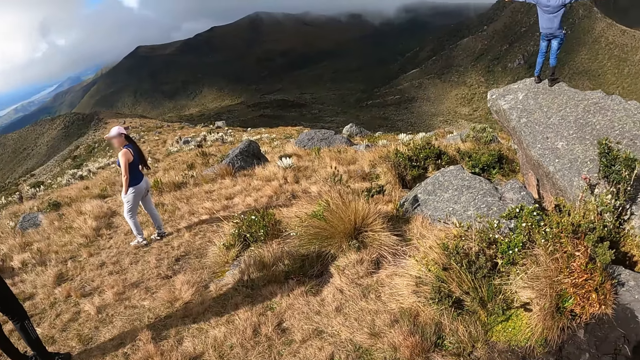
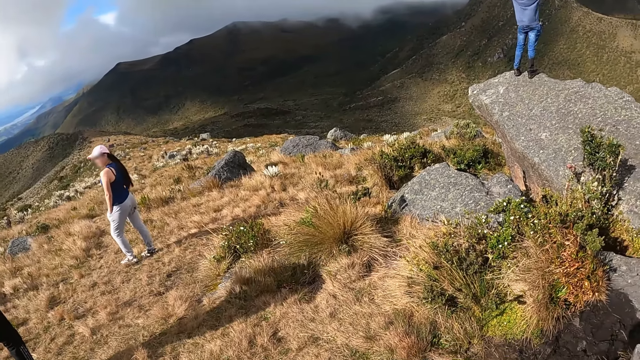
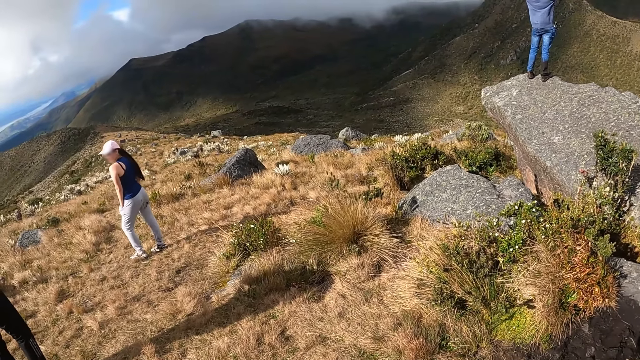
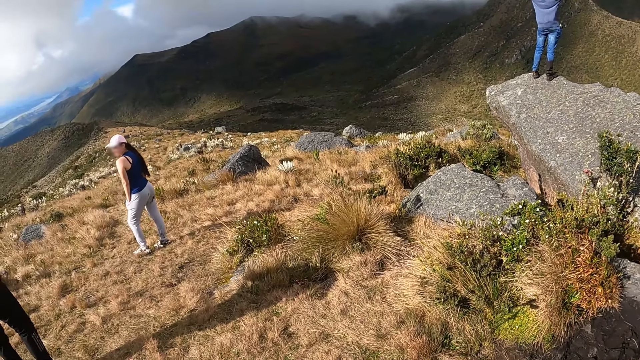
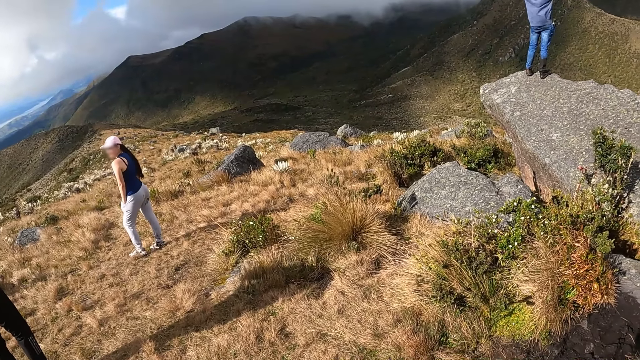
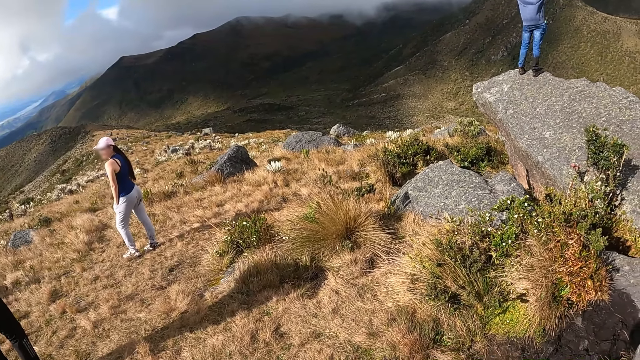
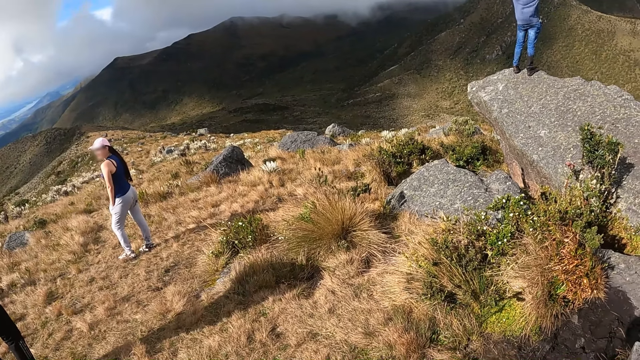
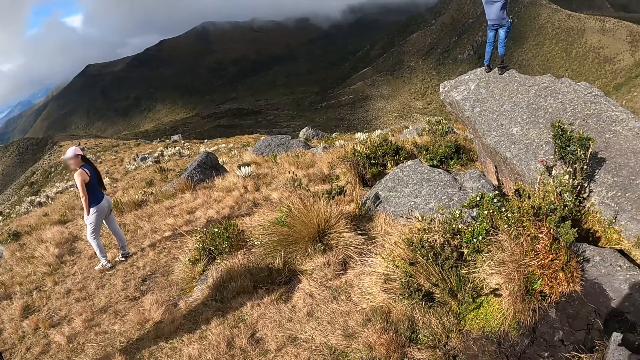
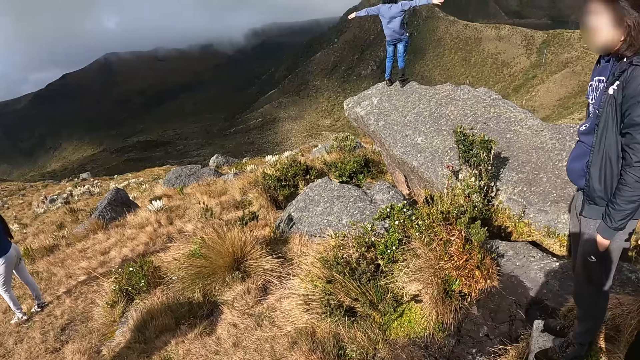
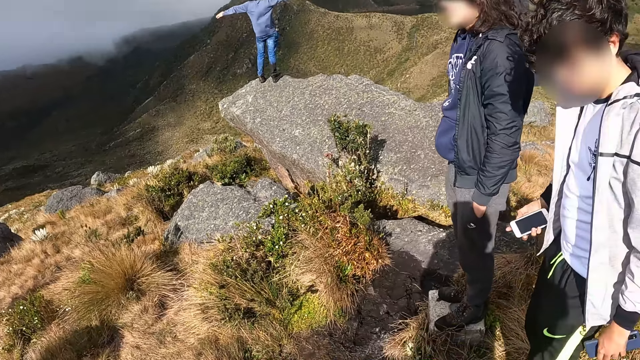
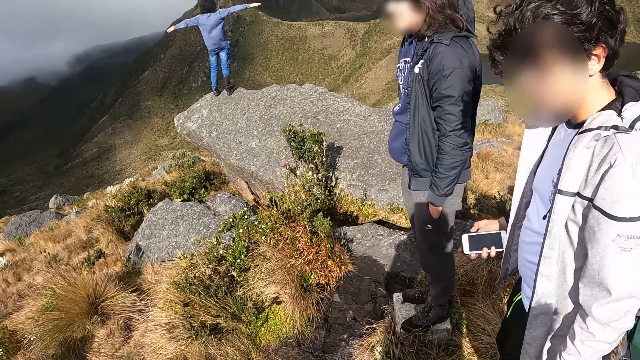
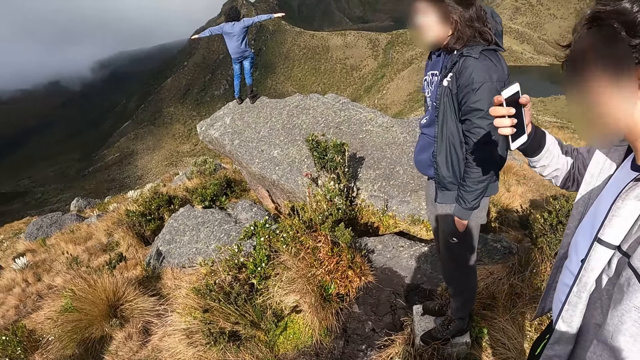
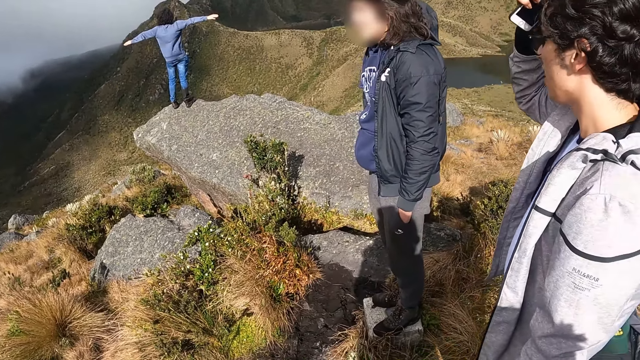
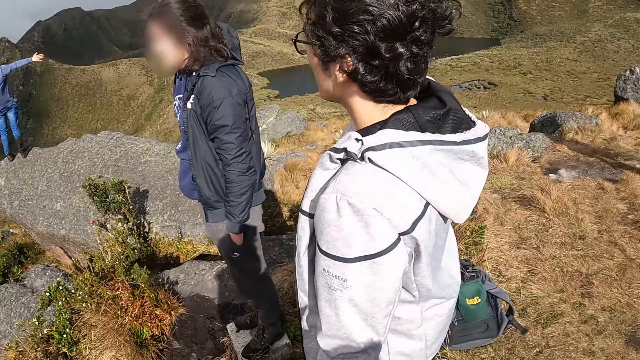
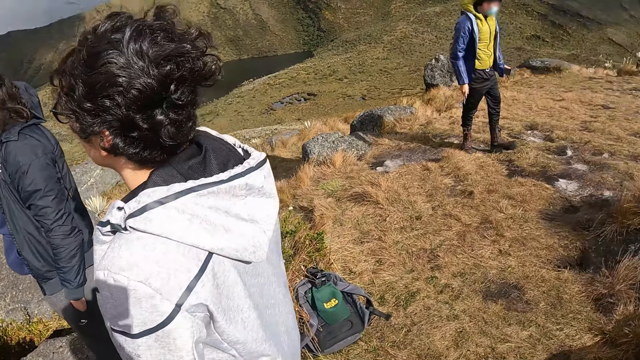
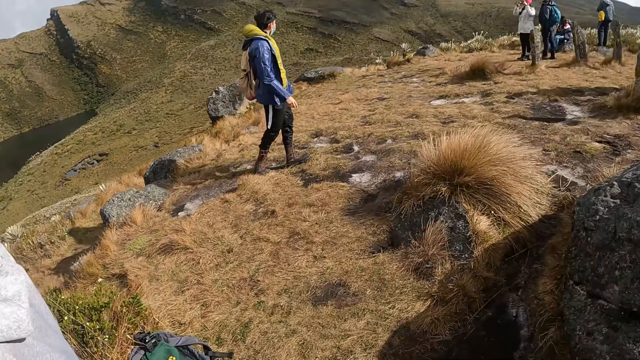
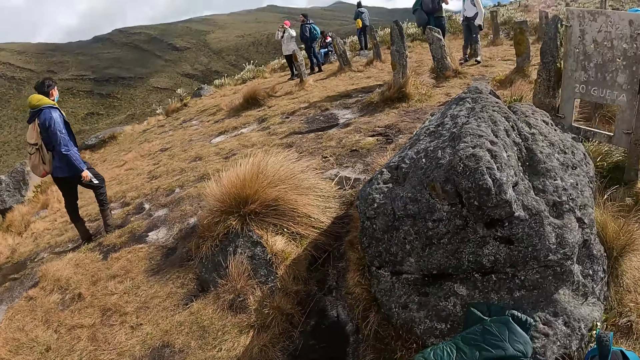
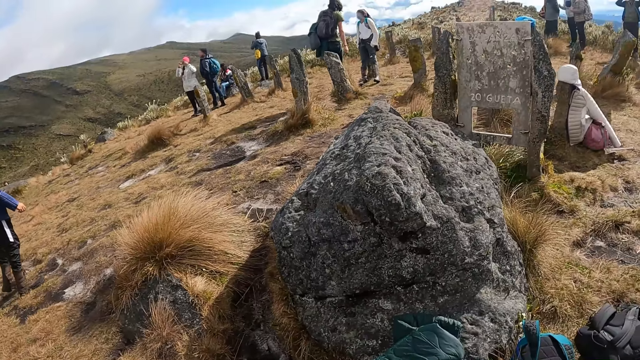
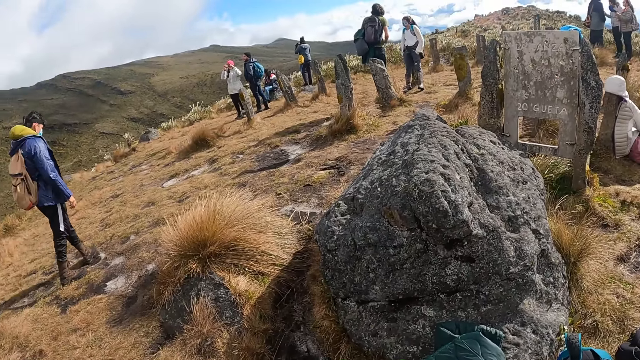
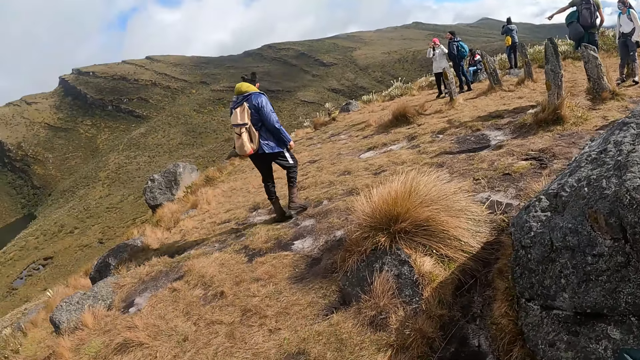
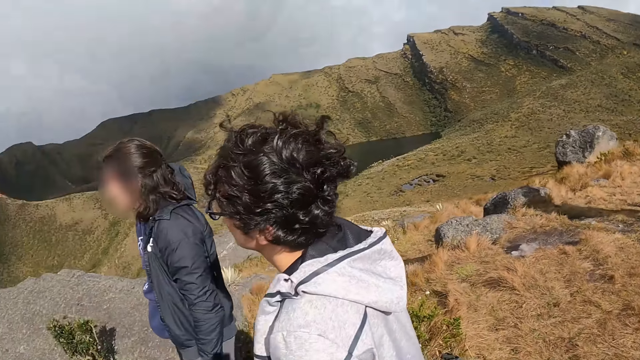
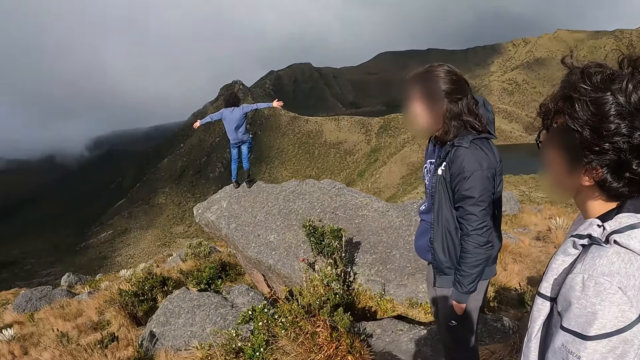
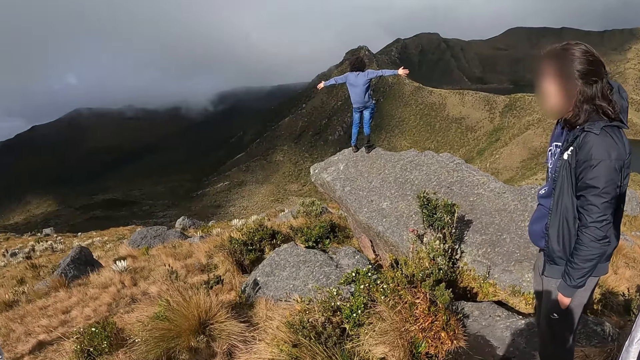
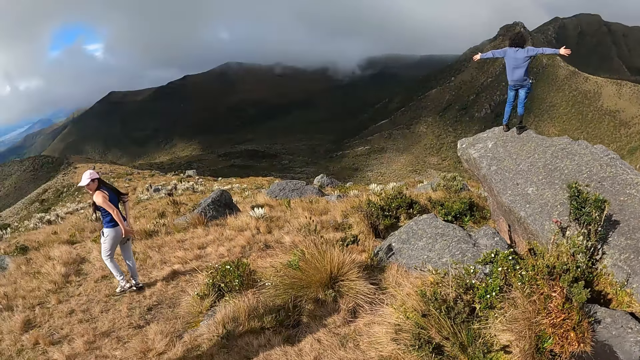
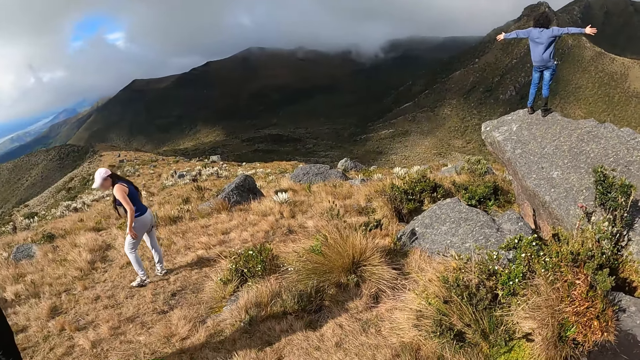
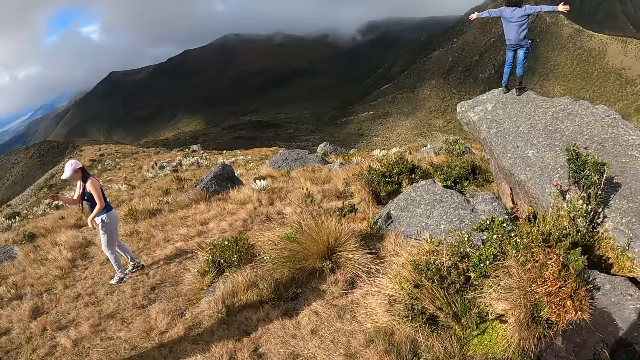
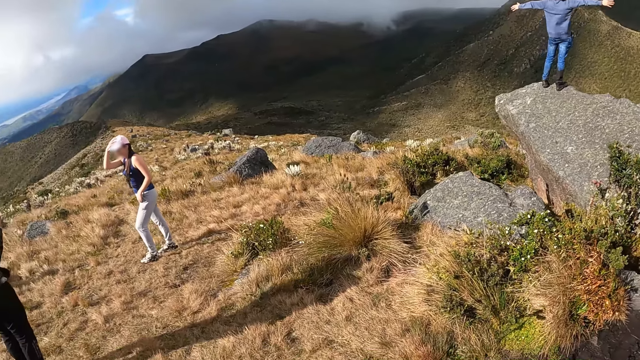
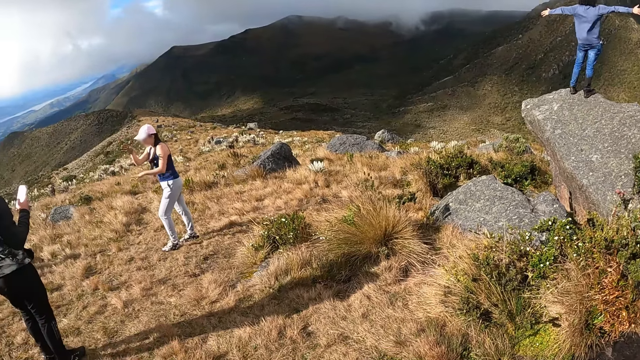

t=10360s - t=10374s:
The man touches his hair with his right hand and moves the hand. The camera wearer looks around.

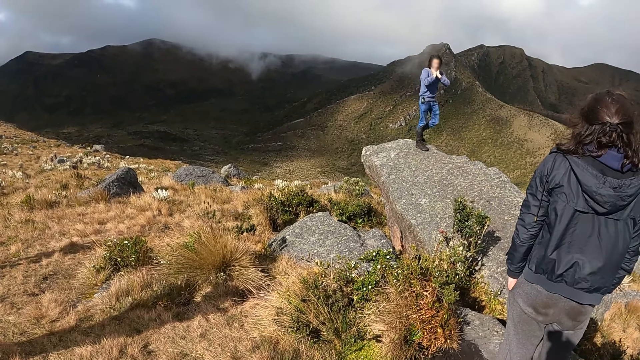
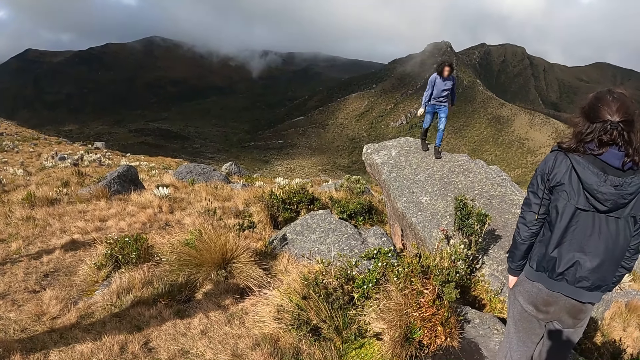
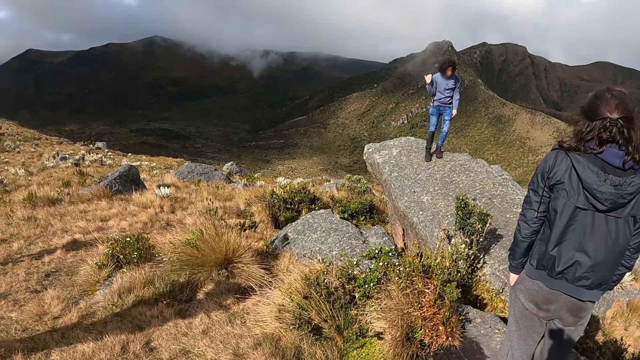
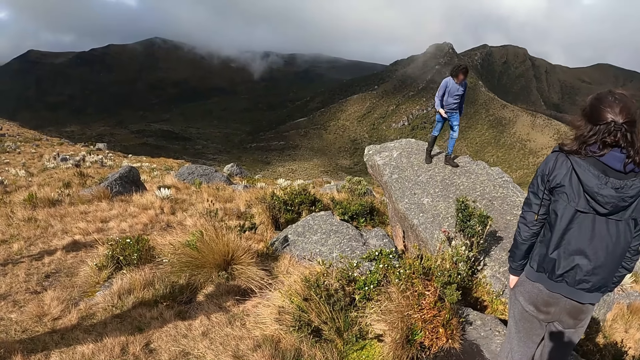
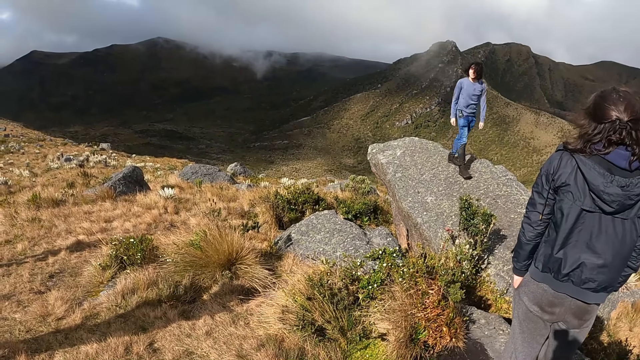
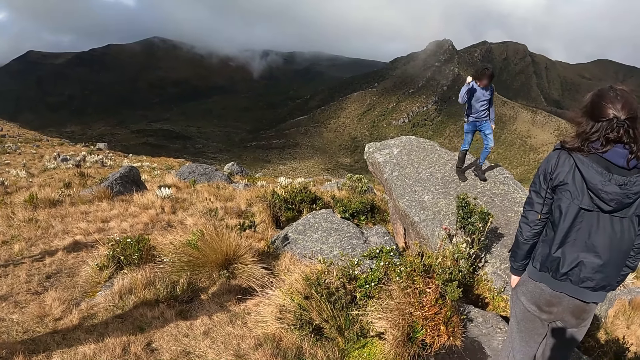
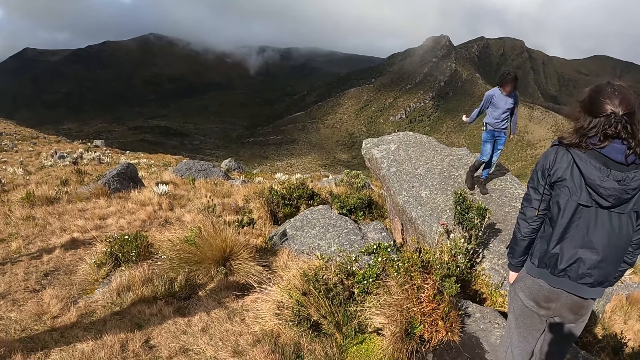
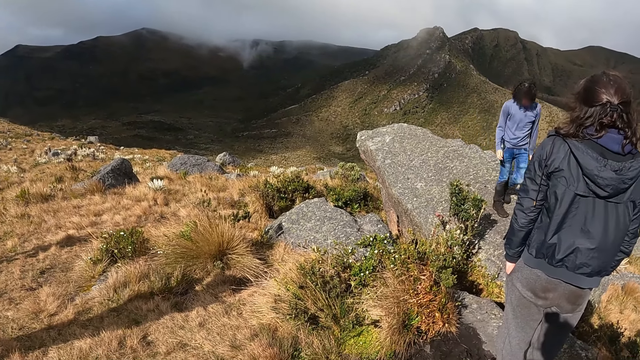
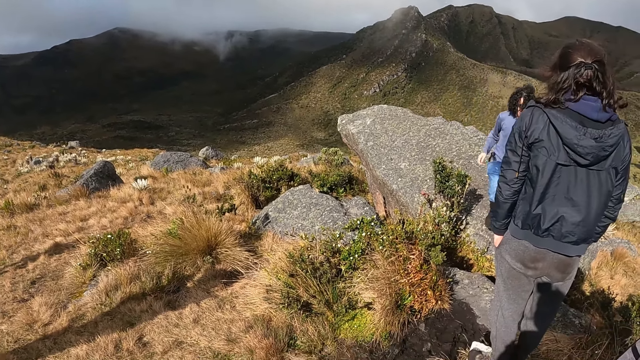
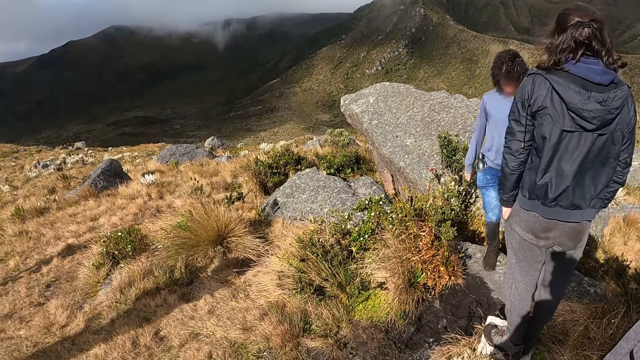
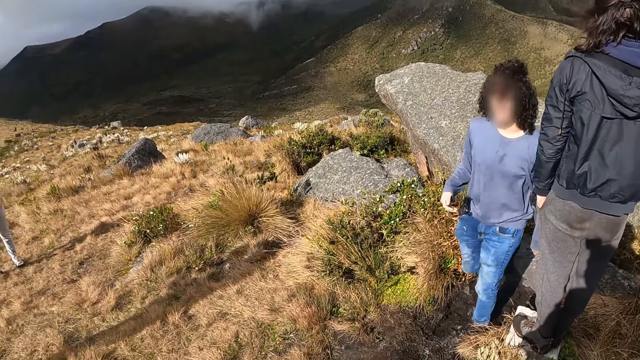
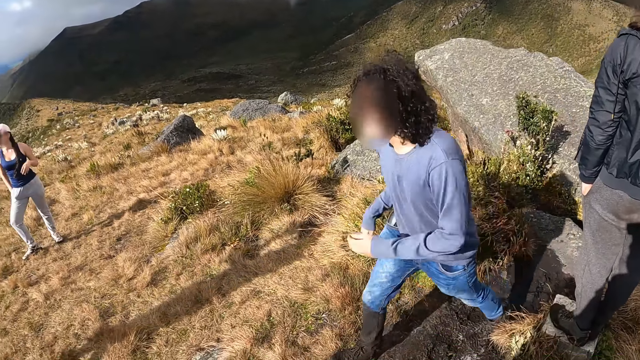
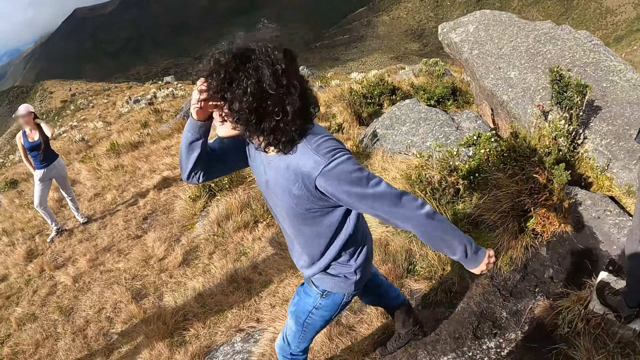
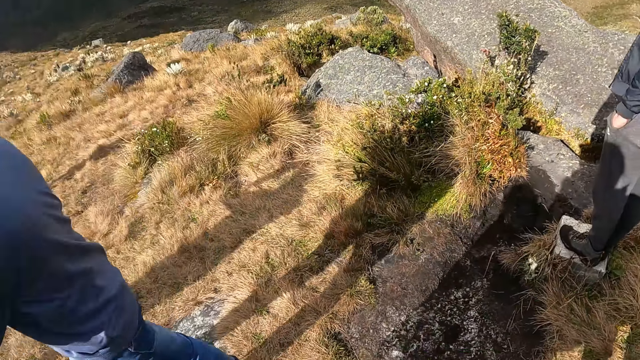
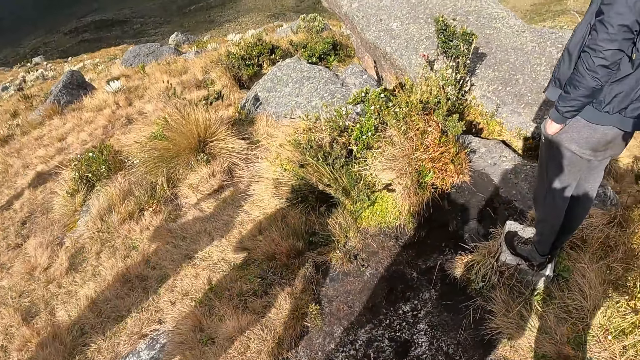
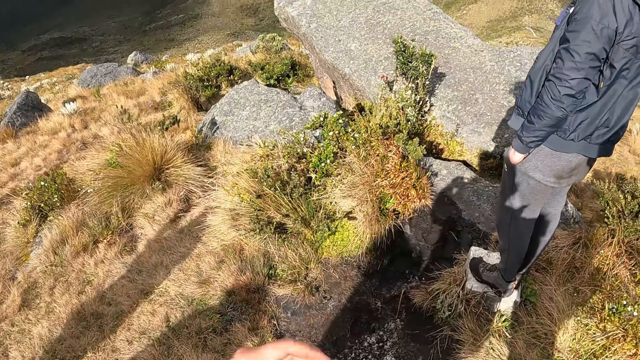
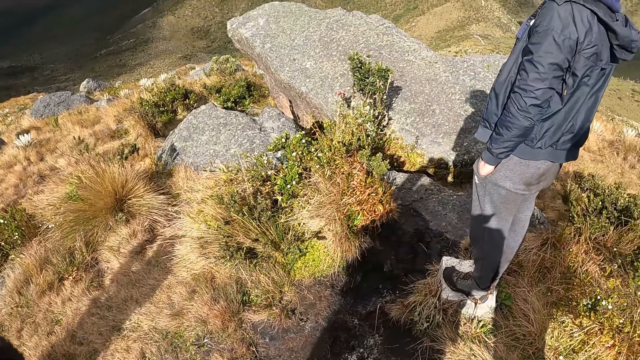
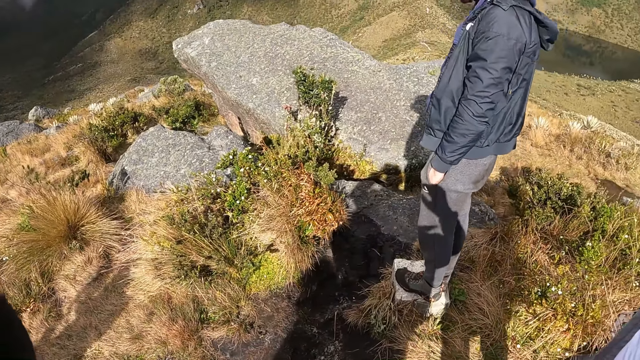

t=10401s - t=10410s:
A person walks around.
